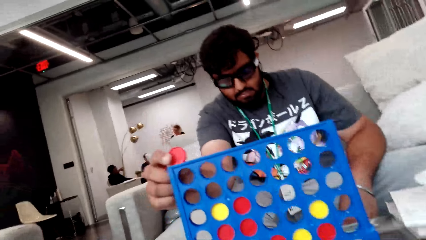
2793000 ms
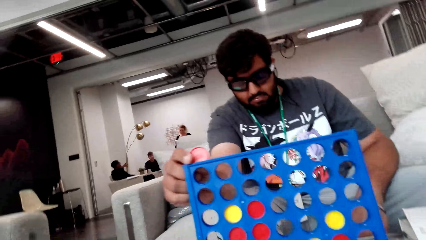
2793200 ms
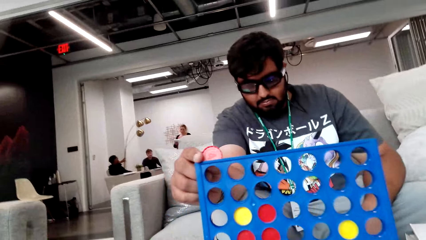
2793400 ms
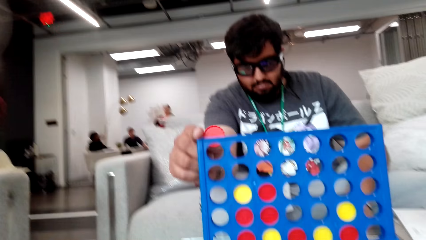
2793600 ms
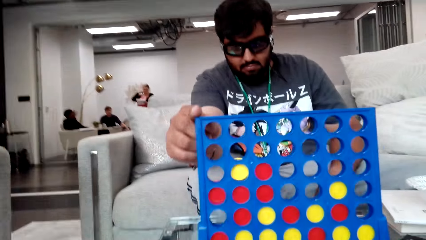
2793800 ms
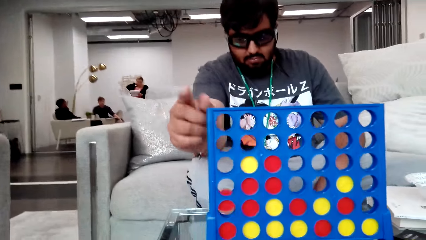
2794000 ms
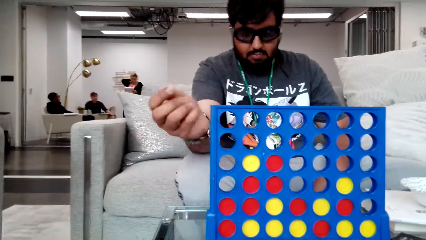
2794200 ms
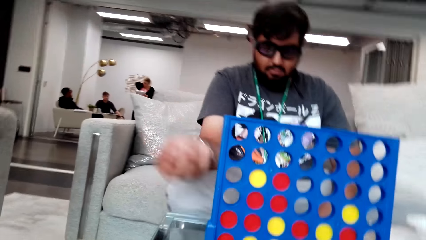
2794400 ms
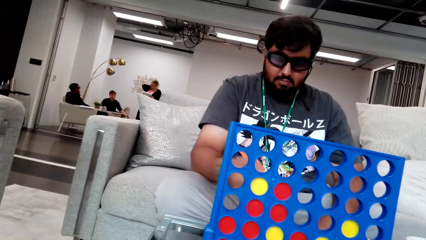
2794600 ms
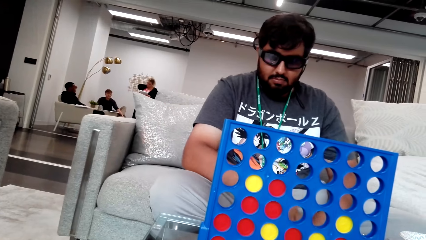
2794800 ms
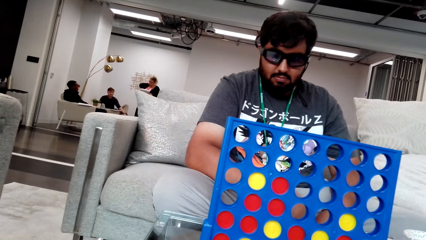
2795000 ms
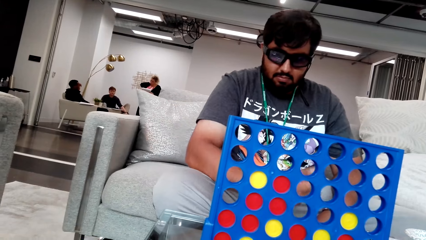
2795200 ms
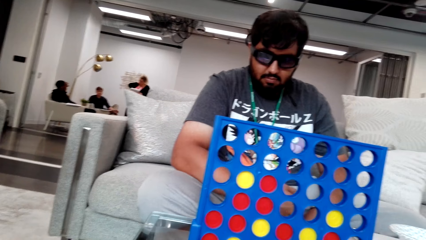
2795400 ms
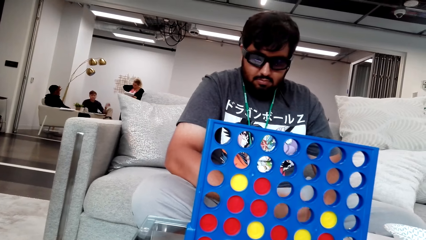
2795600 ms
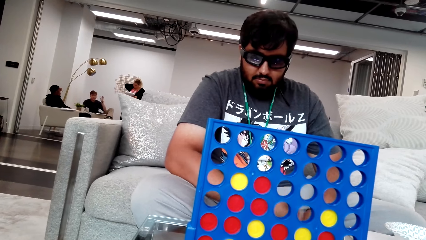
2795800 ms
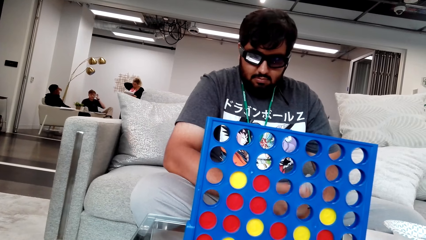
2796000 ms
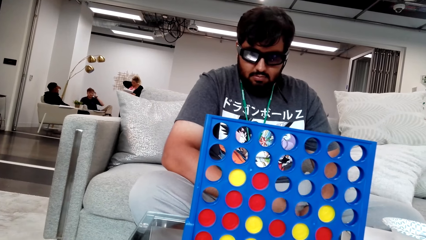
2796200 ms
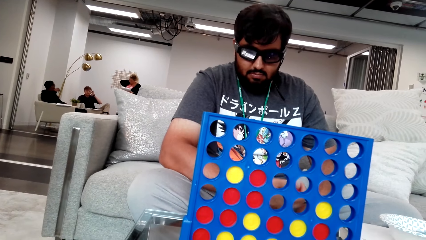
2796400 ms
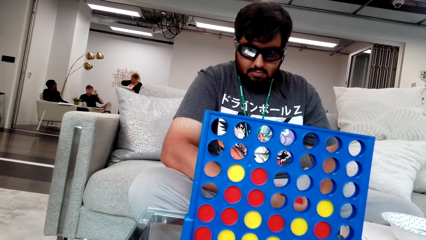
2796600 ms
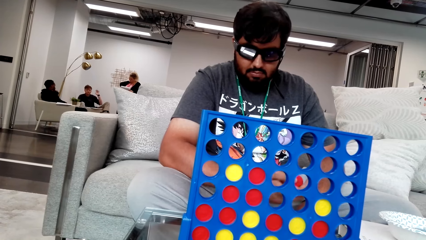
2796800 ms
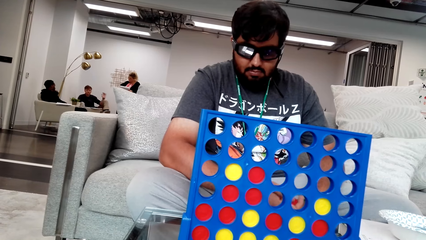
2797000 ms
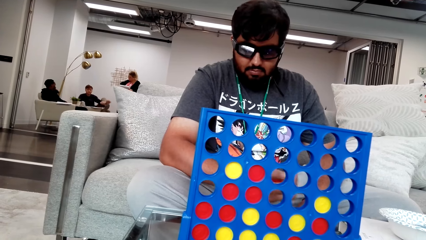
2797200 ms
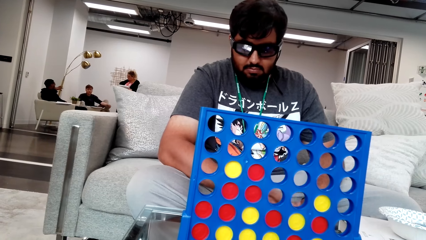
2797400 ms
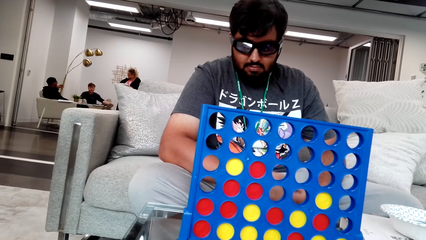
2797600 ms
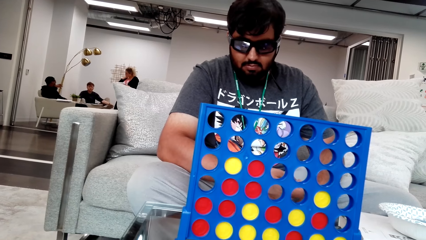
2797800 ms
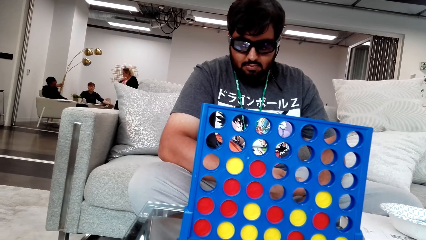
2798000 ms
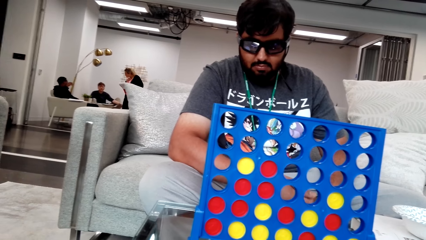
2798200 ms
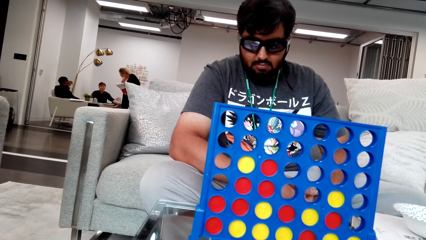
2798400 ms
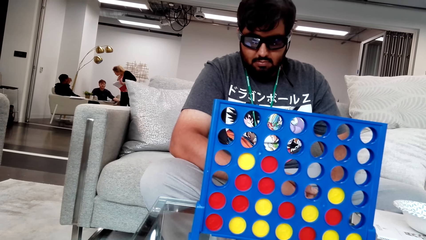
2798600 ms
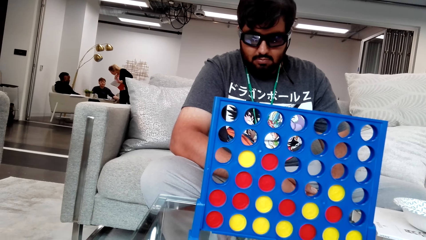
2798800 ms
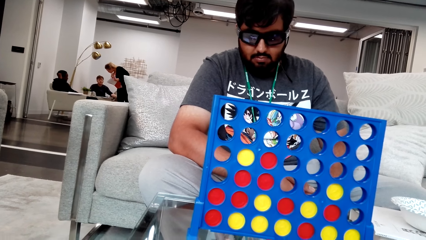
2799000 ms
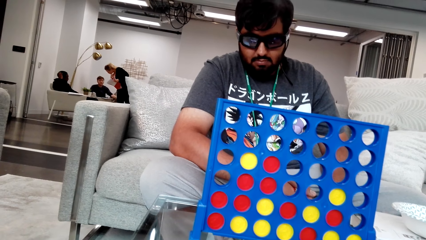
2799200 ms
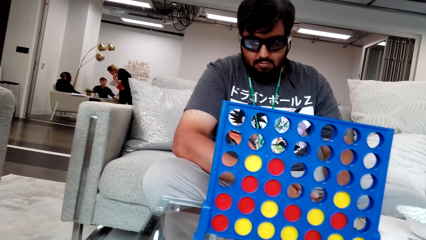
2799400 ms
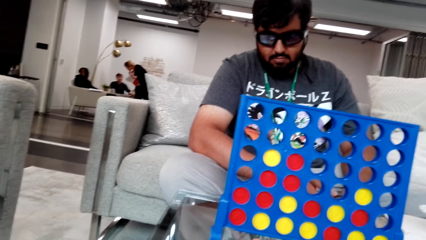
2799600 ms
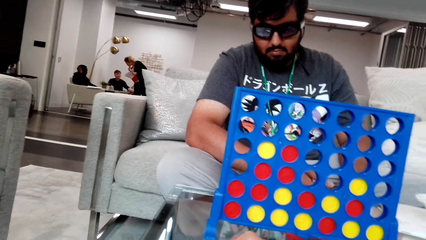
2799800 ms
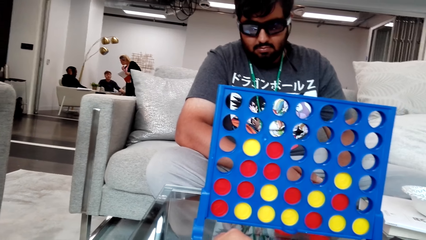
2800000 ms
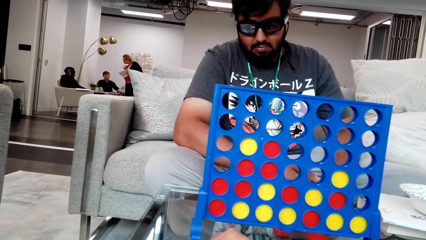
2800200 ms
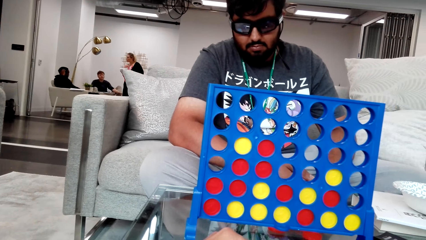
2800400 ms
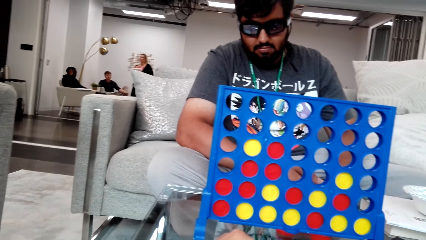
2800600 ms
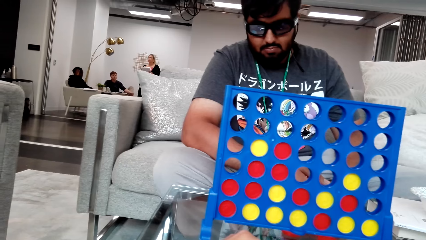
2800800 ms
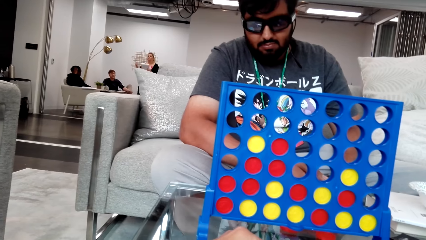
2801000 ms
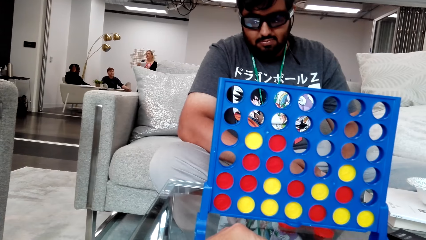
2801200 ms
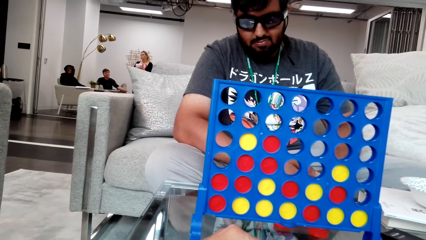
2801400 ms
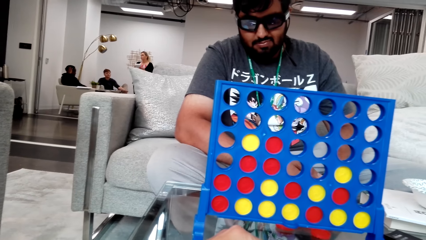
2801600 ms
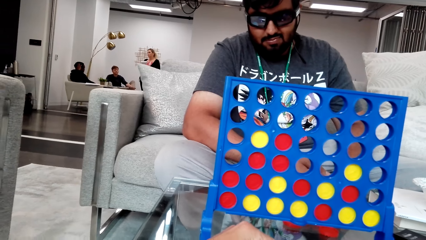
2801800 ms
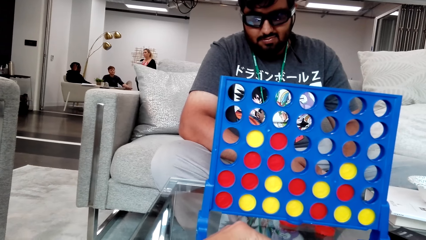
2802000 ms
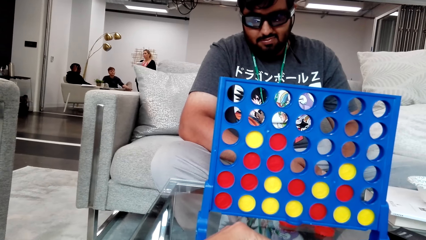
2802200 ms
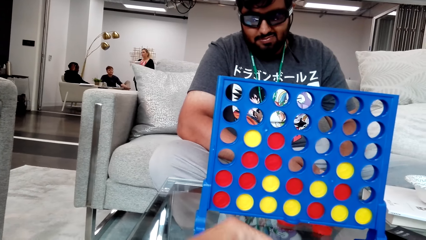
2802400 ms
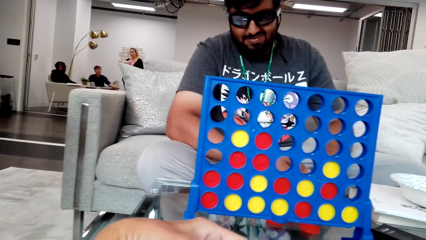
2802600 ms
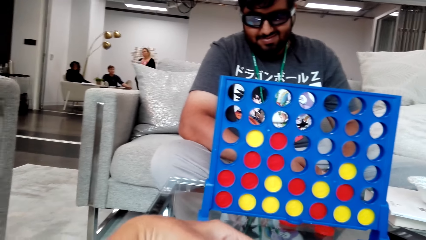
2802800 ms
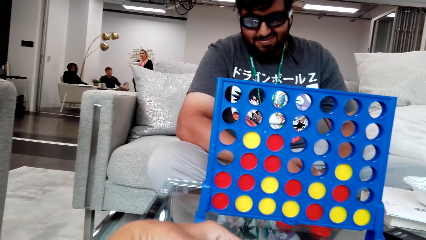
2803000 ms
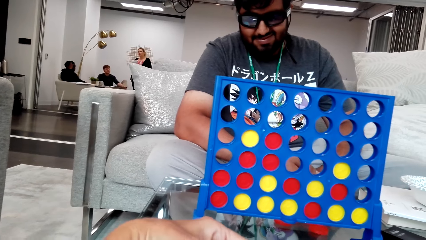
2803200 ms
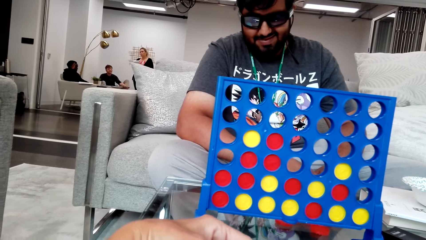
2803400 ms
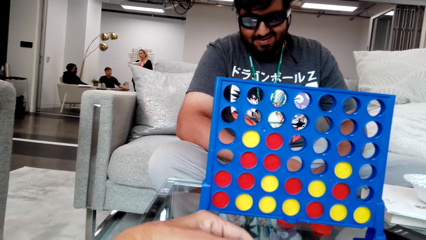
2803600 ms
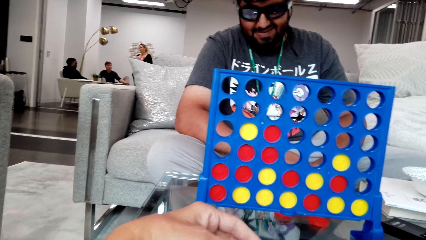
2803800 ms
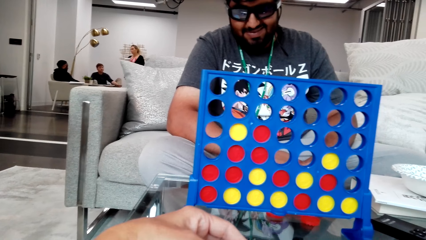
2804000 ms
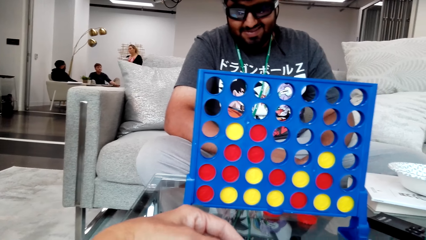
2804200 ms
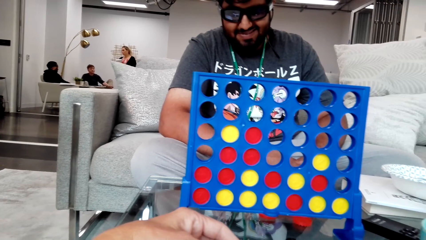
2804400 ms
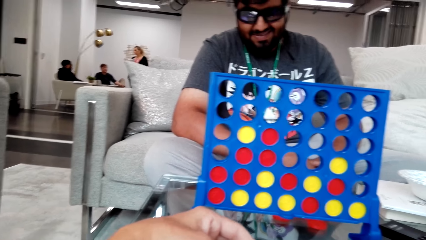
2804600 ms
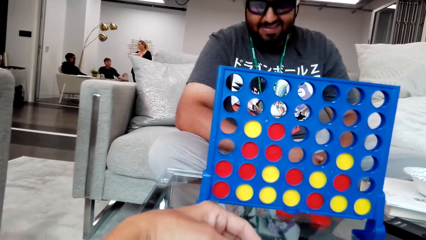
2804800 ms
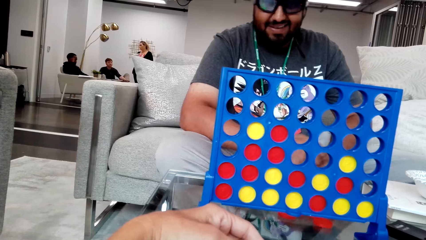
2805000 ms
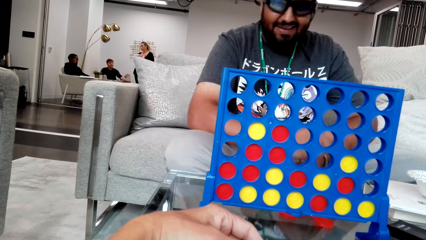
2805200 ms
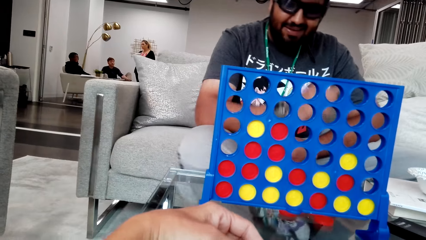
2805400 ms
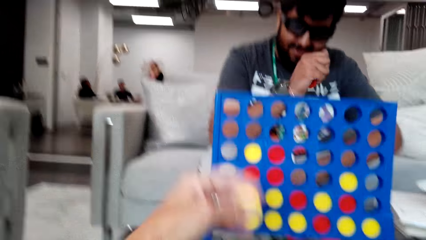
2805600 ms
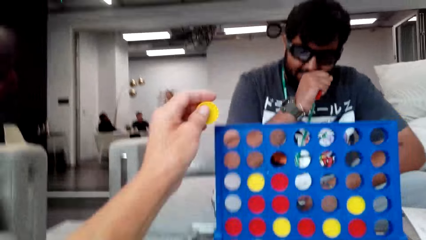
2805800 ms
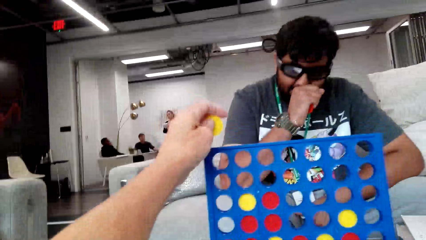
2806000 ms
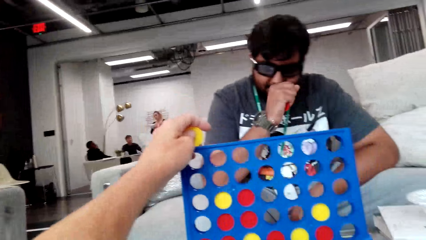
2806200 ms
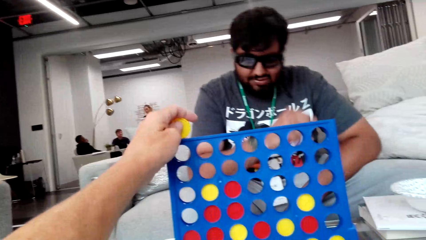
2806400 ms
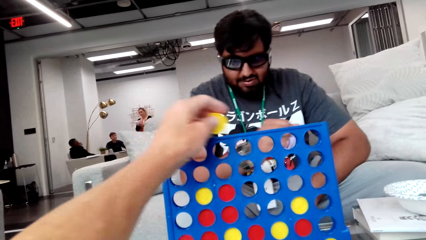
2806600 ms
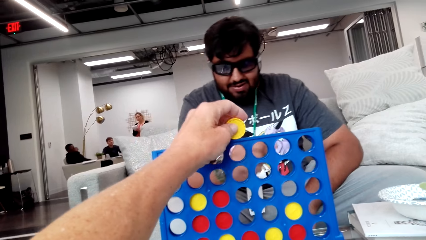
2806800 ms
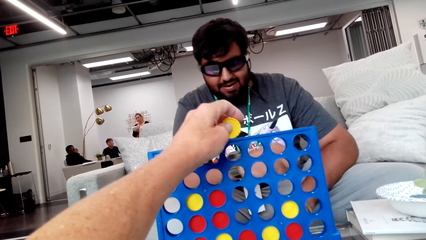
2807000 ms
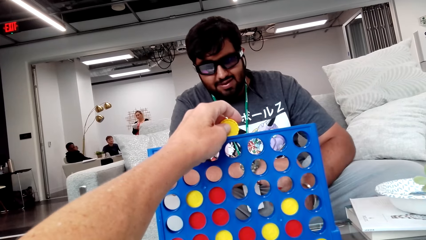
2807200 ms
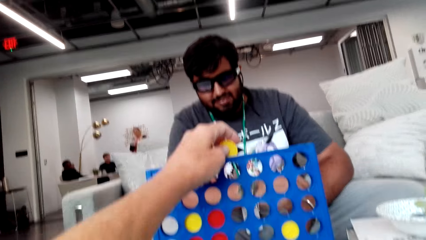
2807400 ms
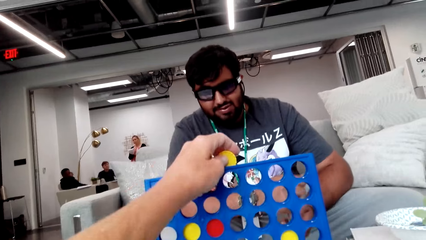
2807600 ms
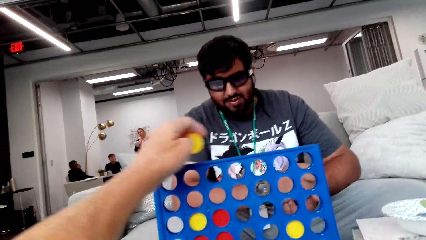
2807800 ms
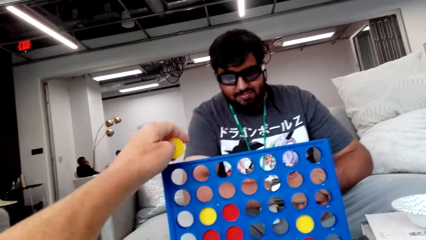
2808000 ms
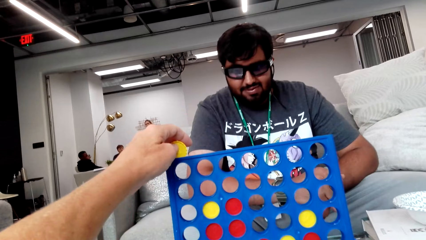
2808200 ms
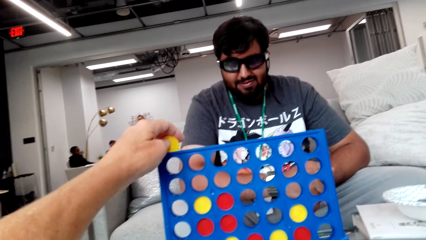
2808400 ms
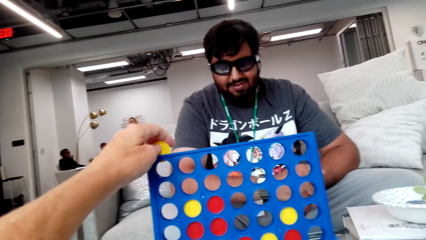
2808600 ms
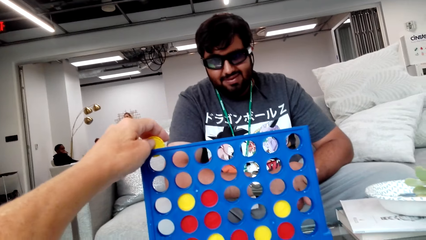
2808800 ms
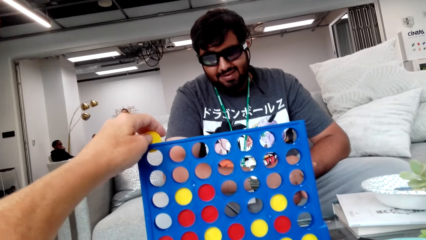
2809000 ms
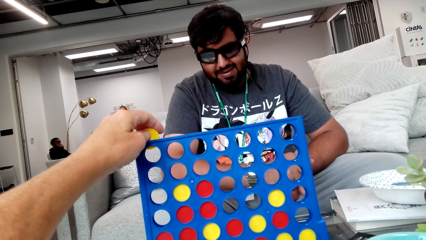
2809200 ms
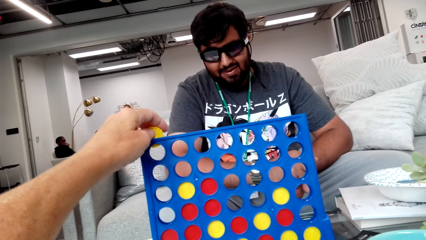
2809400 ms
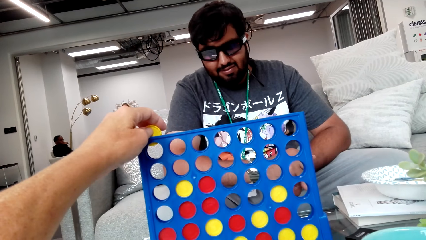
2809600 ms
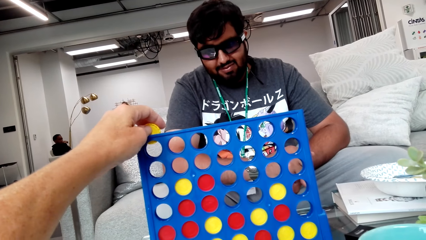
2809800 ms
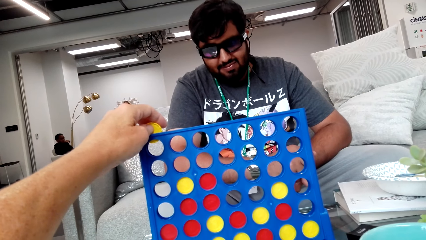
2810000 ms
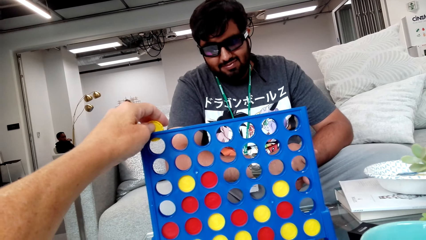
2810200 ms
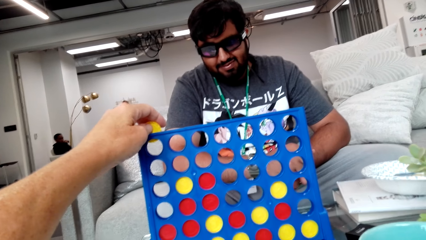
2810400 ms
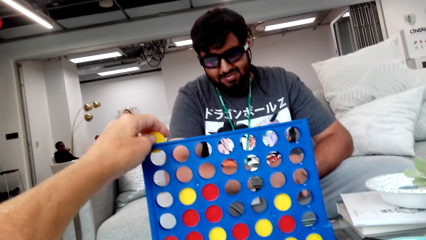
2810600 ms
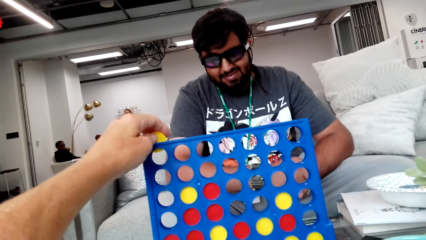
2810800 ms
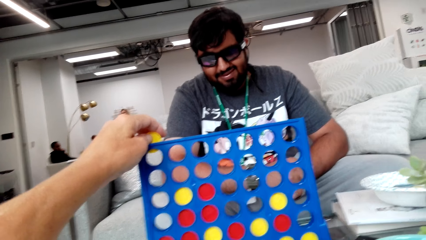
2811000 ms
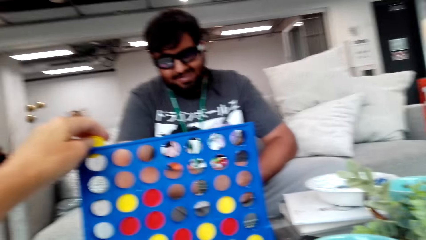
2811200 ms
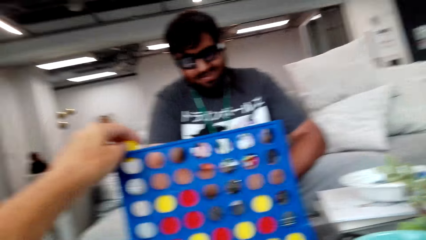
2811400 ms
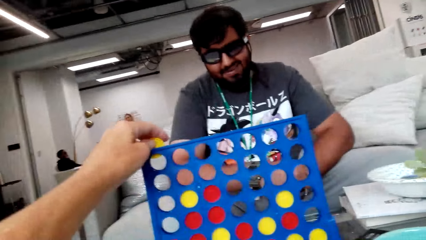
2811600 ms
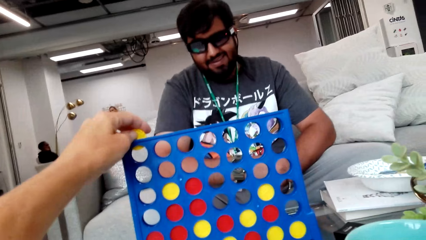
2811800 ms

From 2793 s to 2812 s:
A person plays sorry games. The person drops the game chip on the strategy board. The person shakes hand with poker chips. A man touches the shoe. A lady bends in the room near the table. The lady stands upright in the room. The camera wearer looks around. They pick the game chip and play sorry game. The person puts a hand on the mouth and lowers the hand. The camera wearer holds the game chip on the strategy board. They play sorry game.
